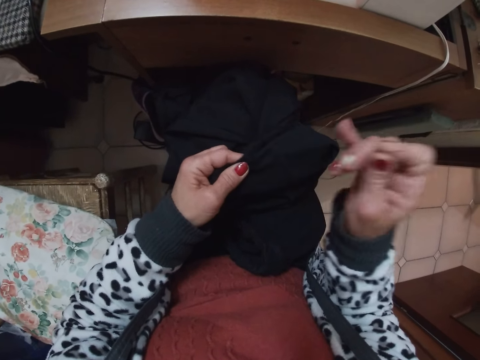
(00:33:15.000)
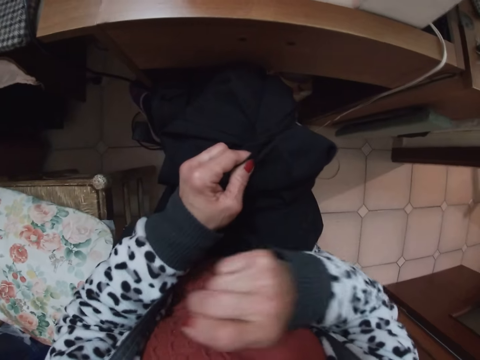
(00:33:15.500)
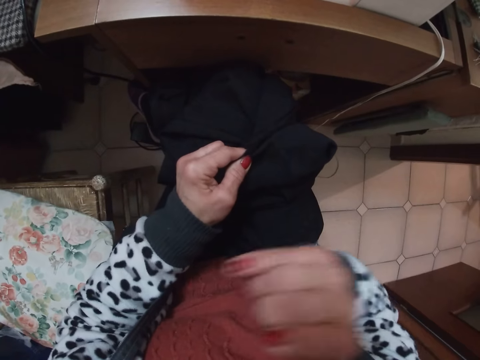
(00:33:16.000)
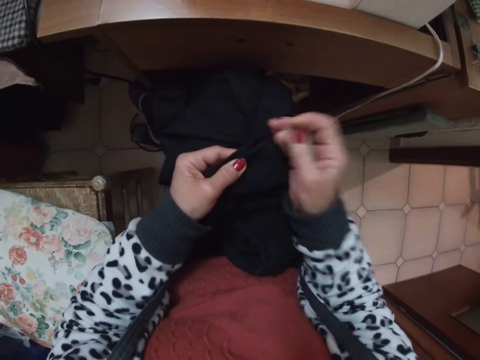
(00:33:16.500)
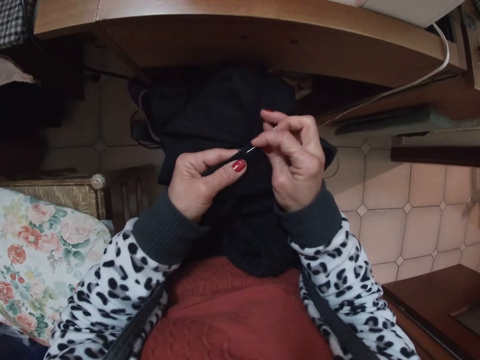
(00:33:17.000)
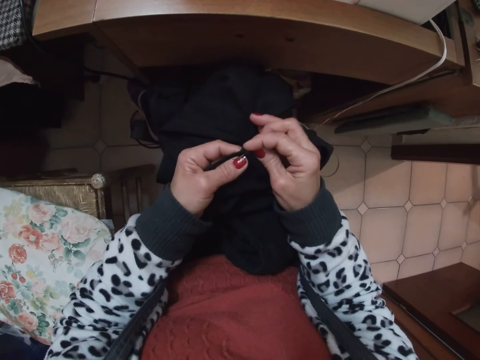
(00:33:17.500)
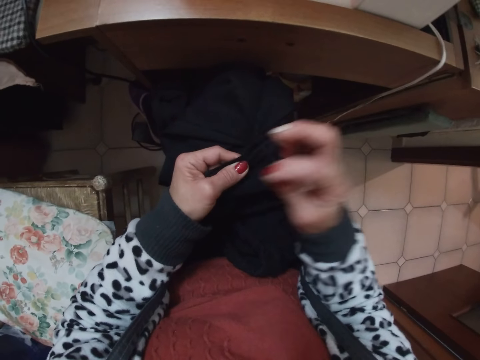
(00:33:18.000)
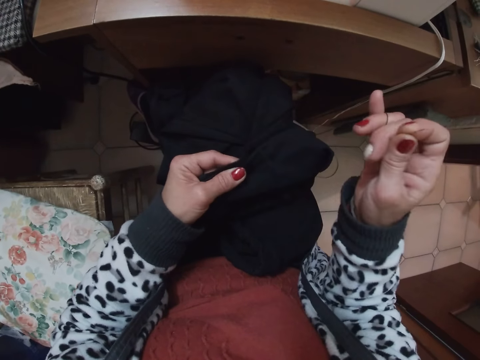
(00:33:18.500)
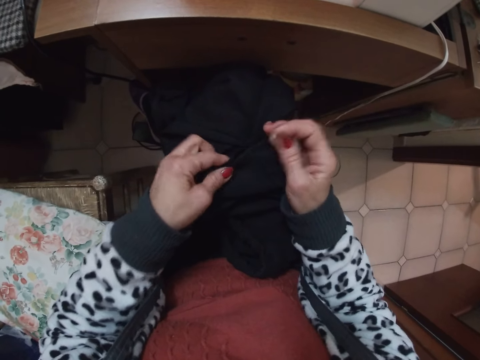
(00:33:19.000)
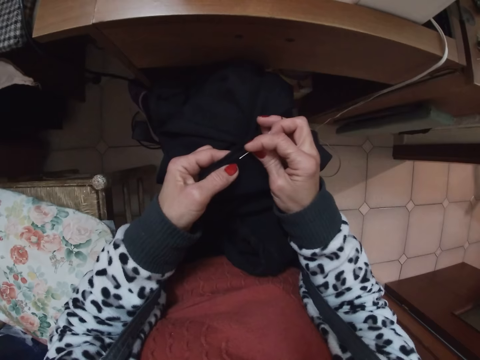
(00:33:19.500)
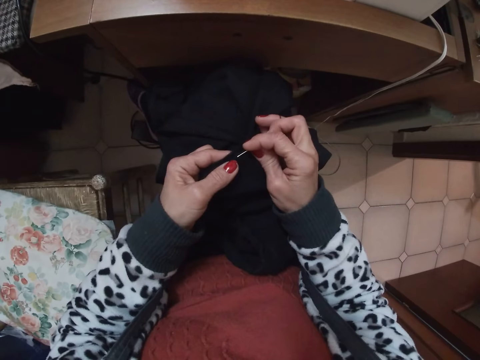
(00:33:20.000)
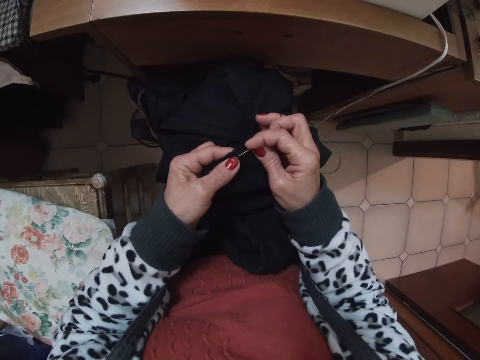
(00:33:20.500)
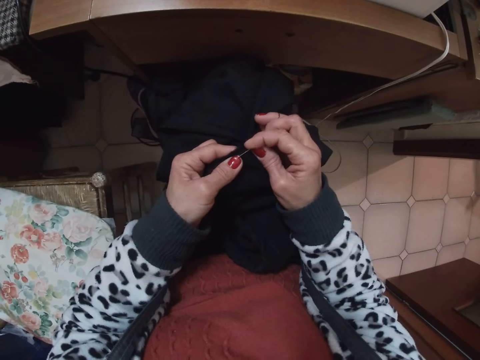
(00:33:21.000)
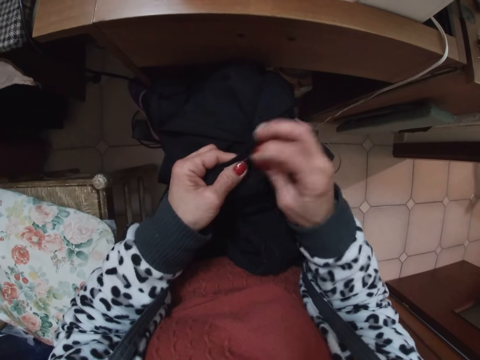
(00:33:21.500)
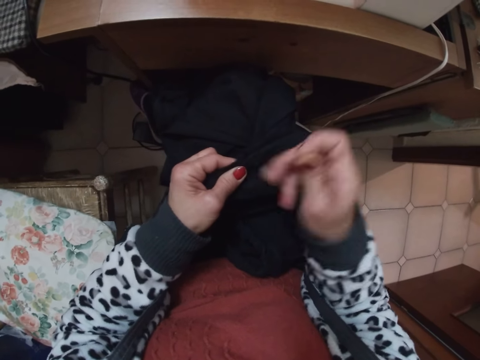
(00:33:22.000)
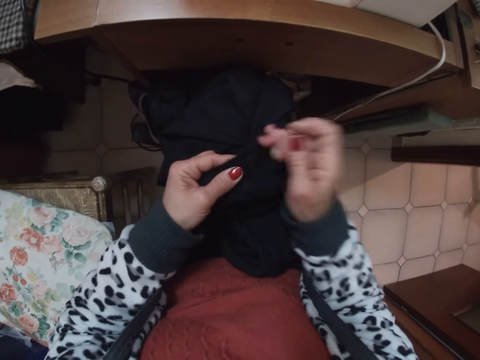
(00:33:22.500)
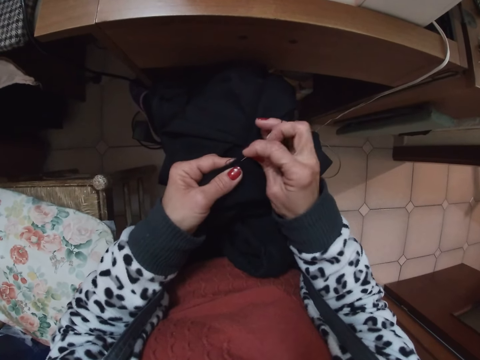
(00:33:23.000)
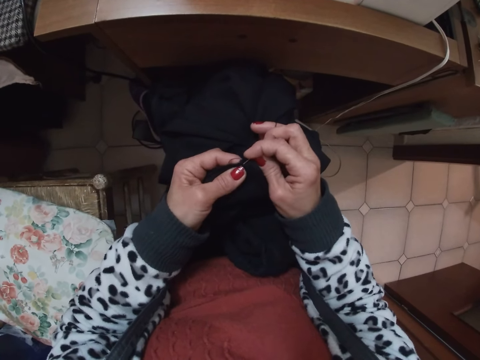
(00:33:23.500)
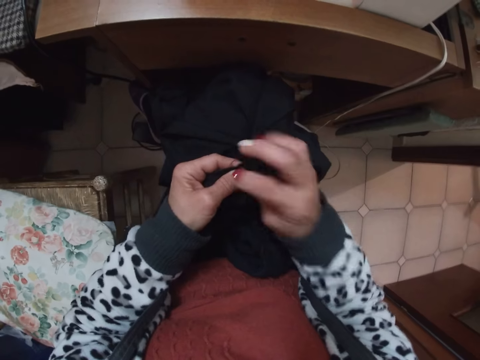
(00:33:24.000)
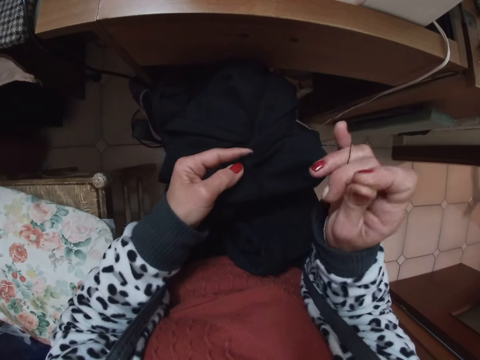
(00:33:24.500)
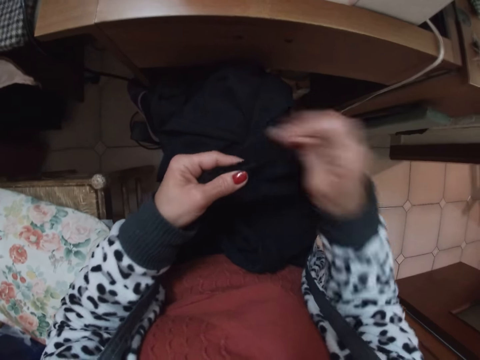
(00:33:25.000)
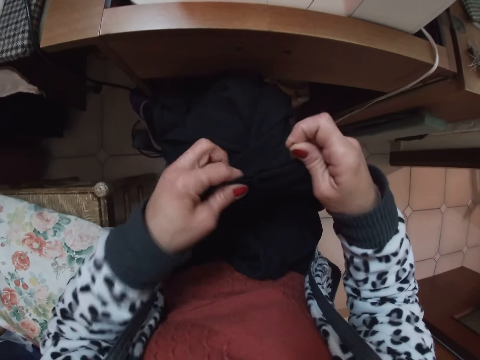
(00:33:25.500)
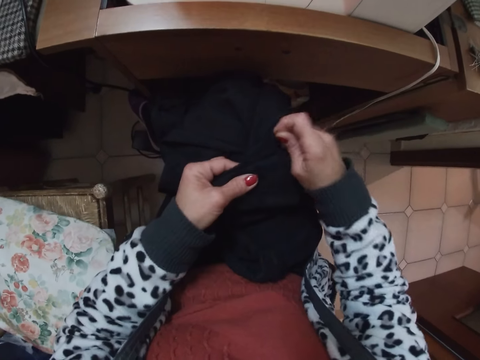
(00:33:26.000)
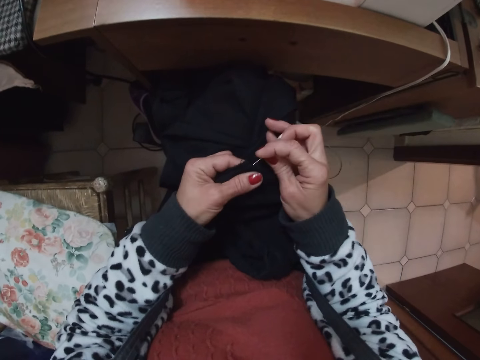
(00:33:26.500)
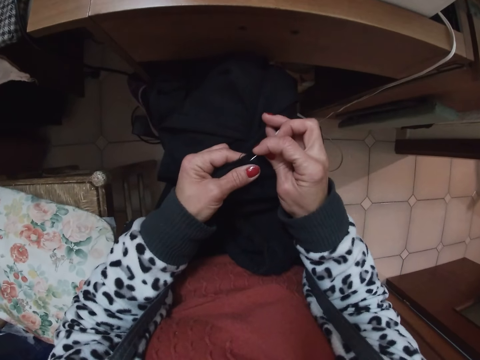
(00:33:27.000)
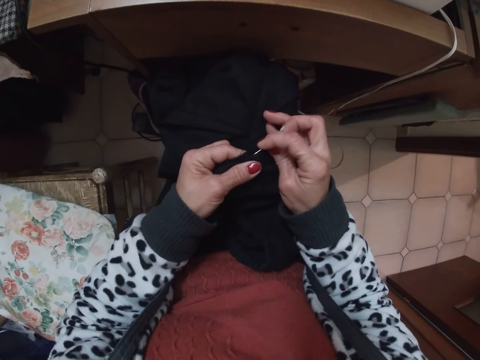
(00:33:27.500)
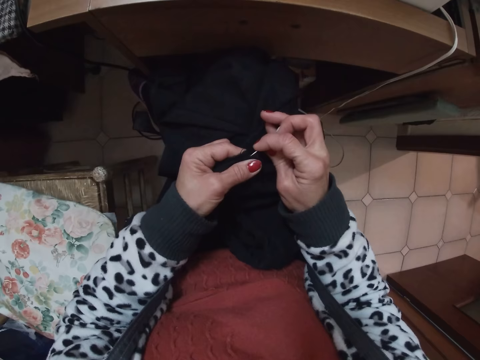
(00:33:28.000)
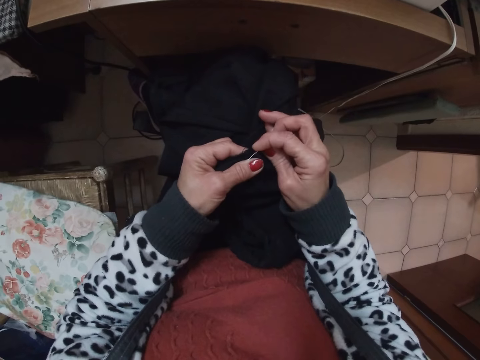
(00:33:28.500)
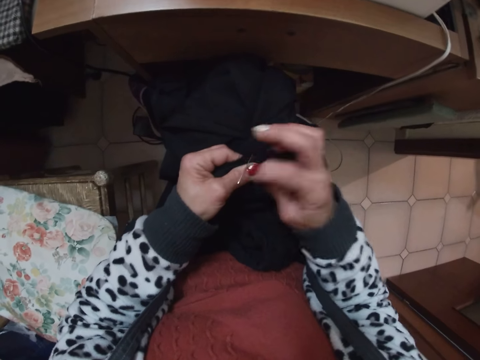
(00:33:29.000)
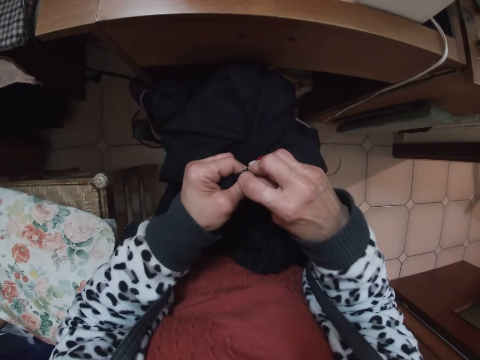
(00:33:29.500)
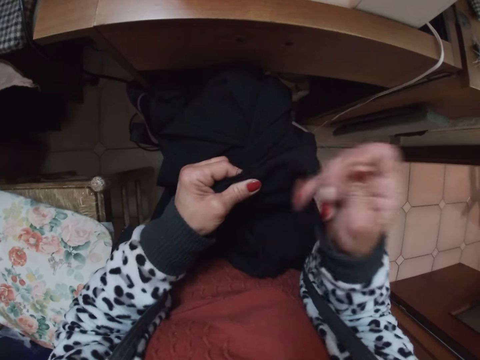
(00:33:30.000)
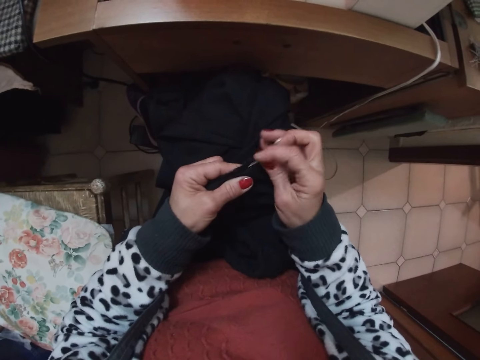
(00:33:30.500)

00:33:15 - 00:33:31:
The camera wearer pulls up the thread. They stitch the trouser. They straighten the trouser. They stitch the trouser.

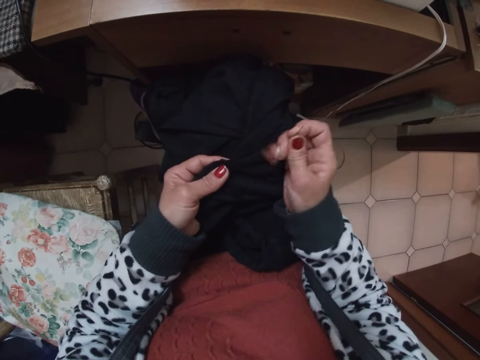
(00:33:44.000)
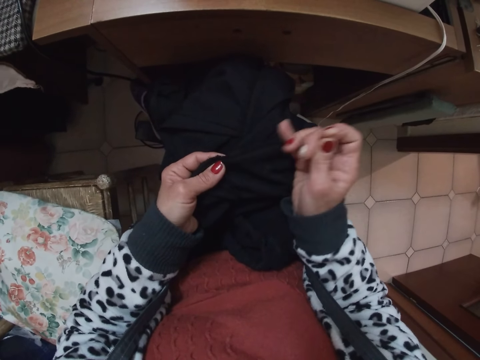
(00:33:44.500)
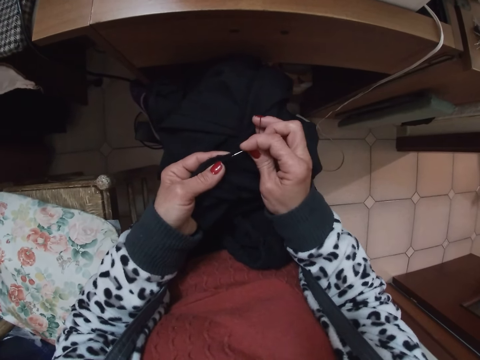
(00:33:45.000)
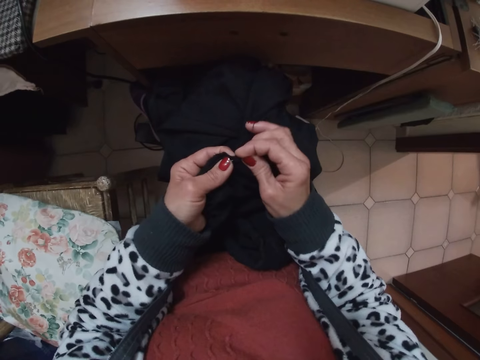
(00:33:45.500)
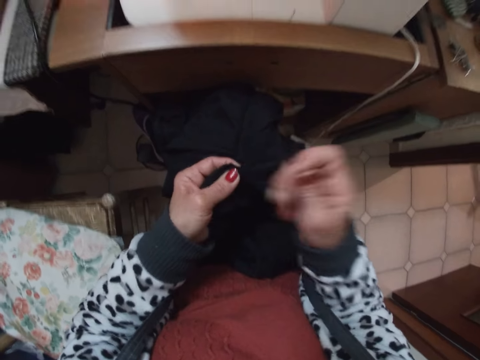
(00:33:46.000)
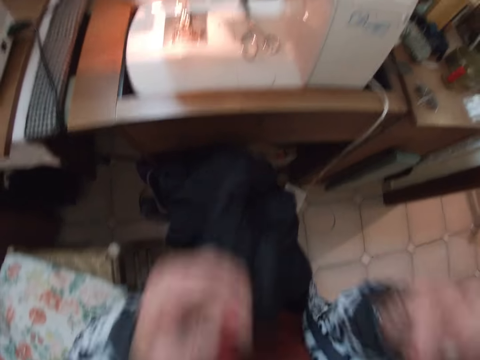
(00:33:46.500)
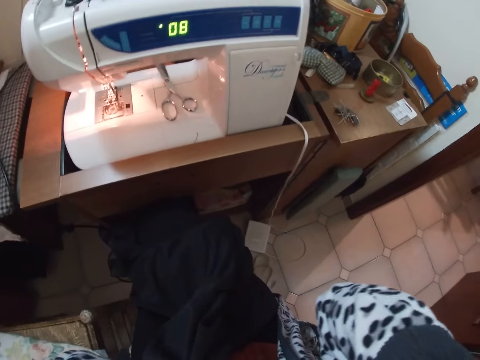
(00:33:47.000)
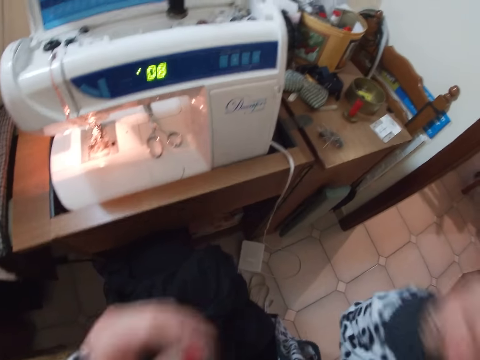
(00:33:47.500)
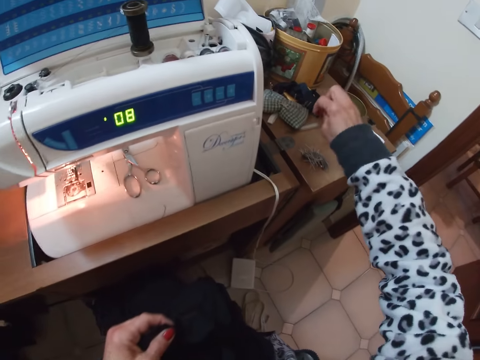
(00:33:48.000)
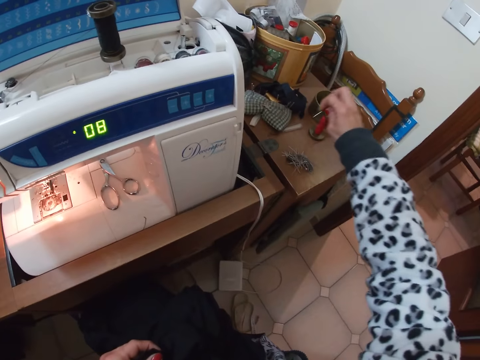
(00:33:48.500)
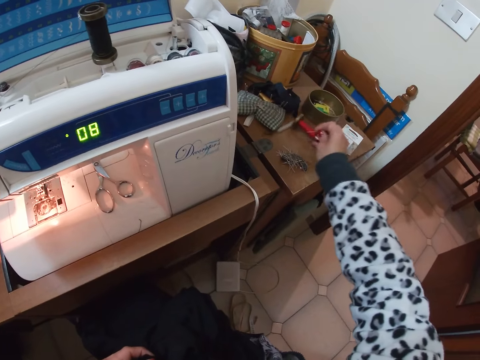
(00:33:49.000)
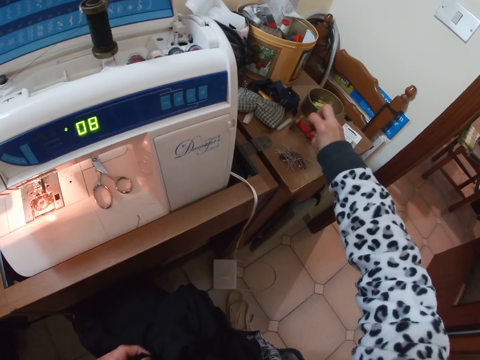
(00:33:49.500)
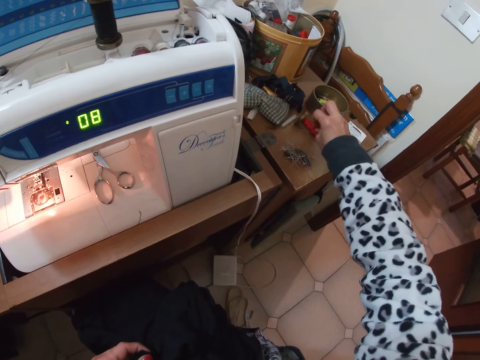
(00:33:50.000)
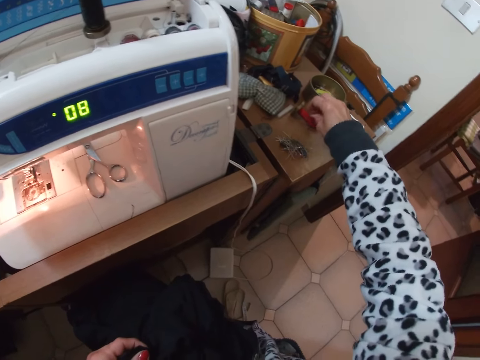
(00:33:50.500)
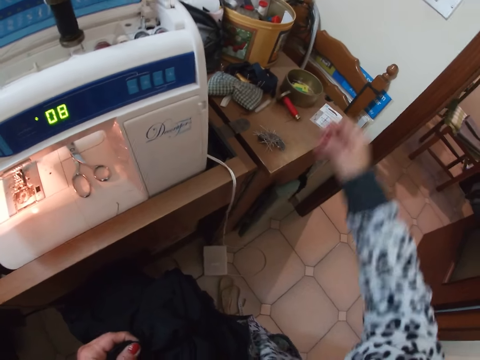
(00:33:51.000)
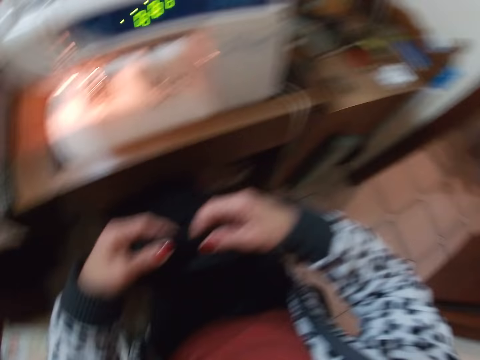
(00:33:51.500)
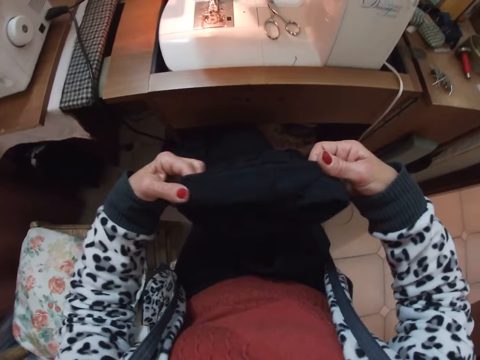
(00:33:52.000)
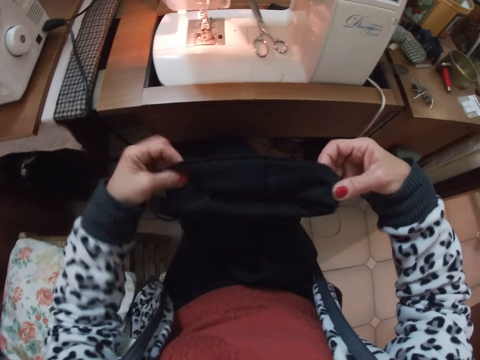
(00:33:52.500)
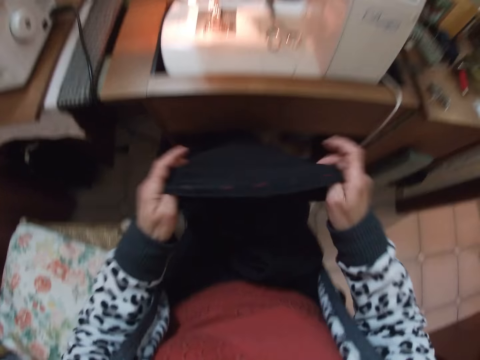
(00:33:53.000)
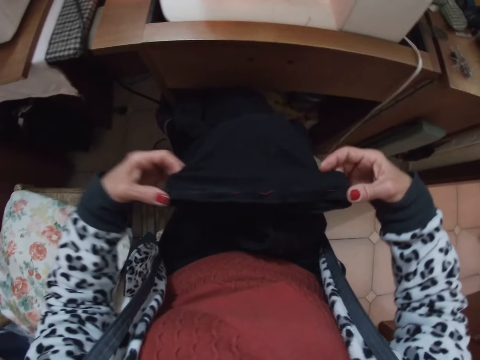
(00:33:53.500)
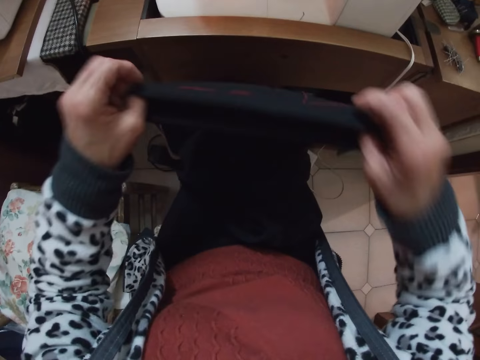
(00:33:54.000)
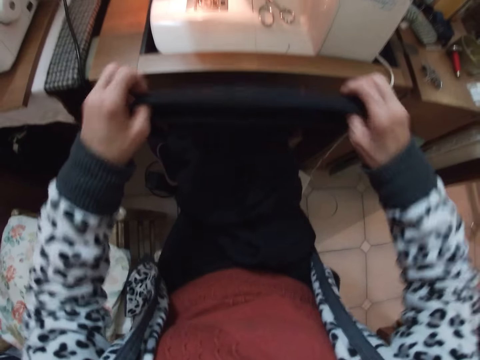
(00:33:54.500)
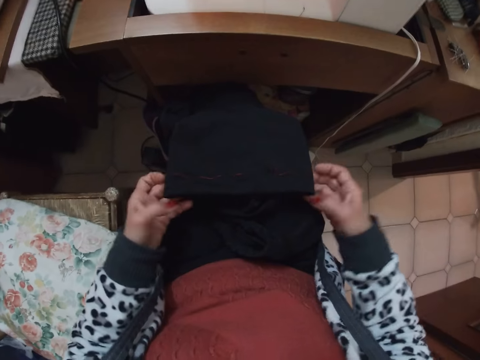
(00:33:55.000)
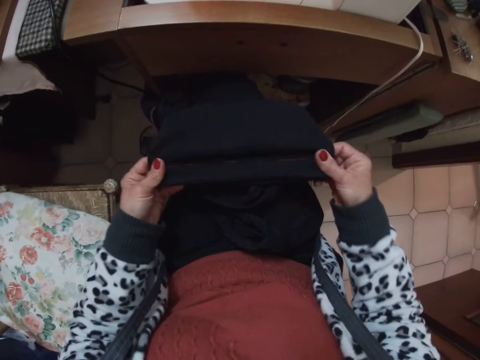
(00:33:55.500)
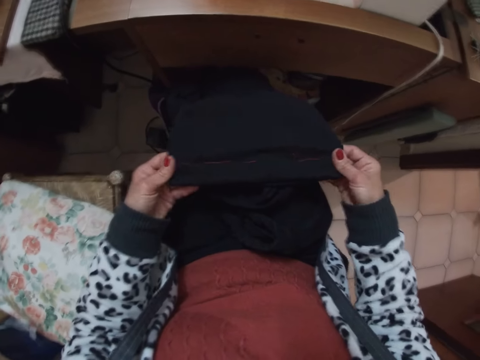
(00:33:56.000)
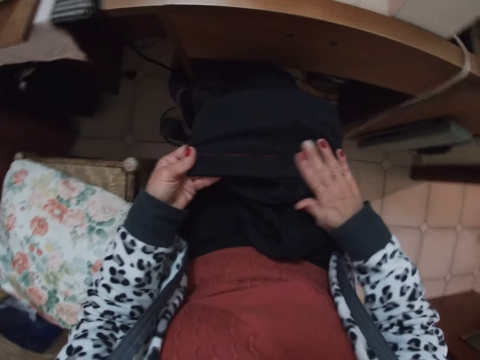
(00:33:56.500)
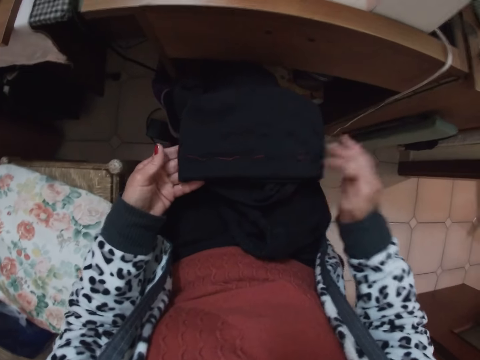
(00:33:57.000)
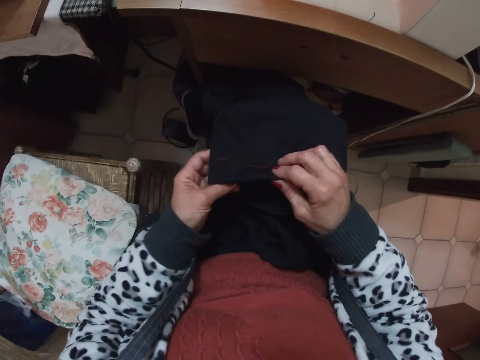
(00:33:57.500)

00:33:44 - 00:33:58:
The camera wearer cuts the needle off the thread with her mouth. She pins the needle to a red thread on the table. She stretches out the cap or trouser with both hands. She shakes the trouser, puts down the trouser and stretches the trouser. She presses the cap with her hand.
